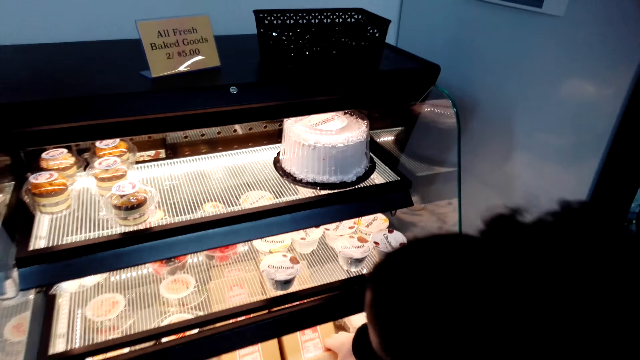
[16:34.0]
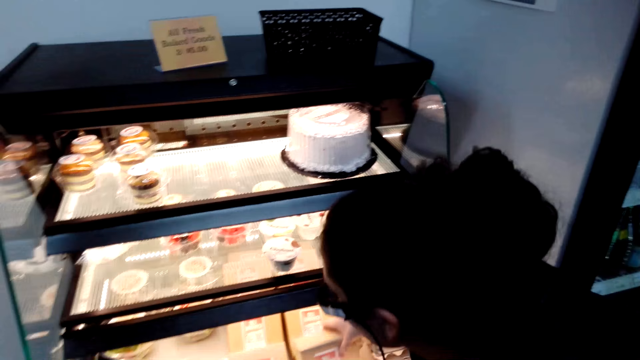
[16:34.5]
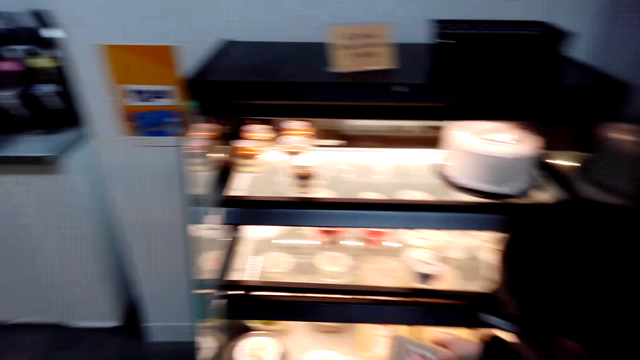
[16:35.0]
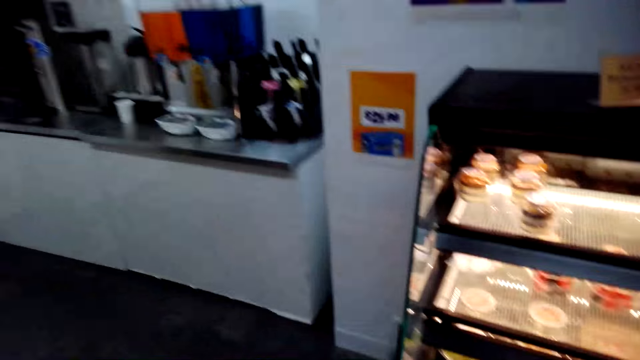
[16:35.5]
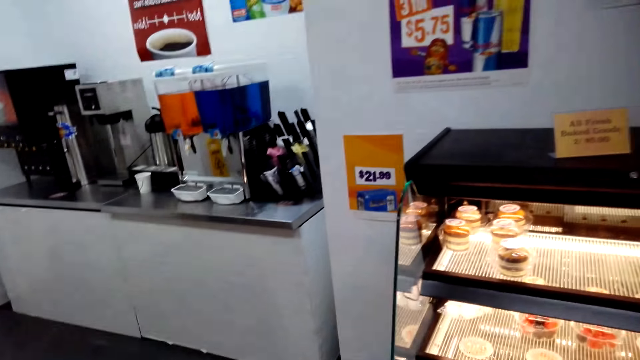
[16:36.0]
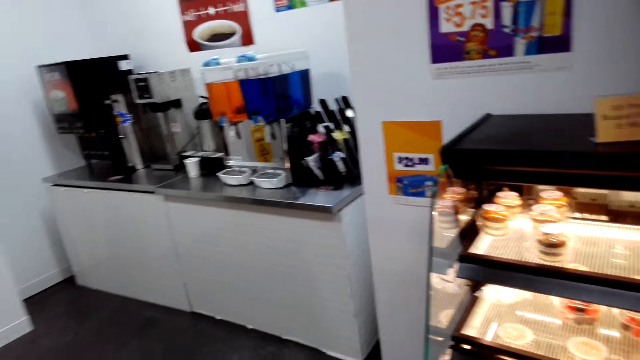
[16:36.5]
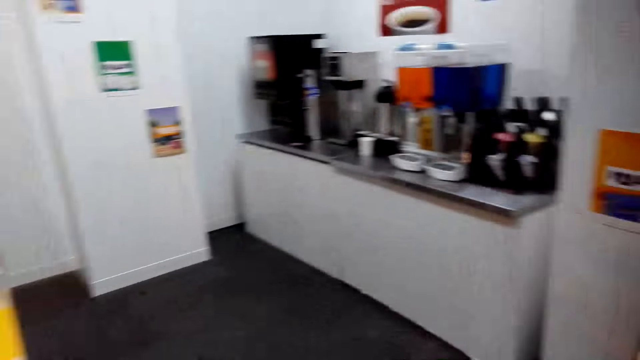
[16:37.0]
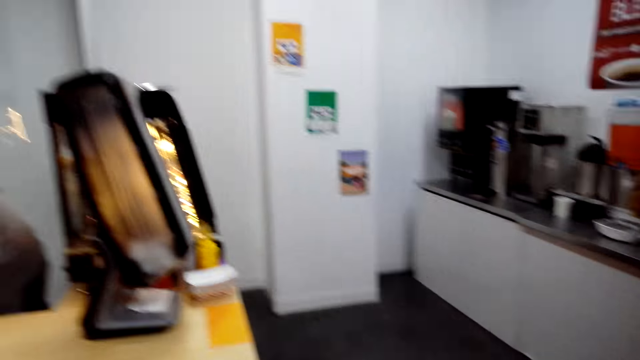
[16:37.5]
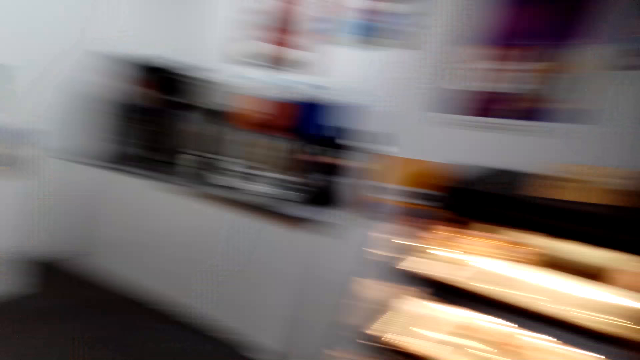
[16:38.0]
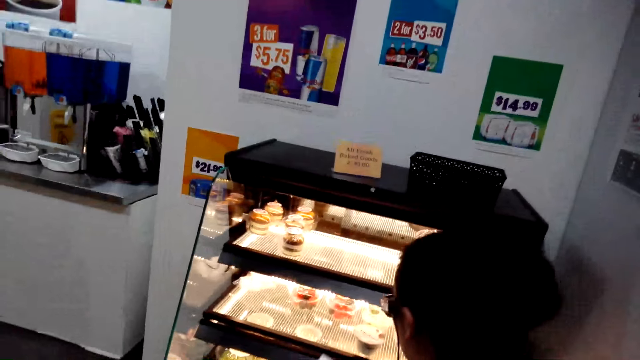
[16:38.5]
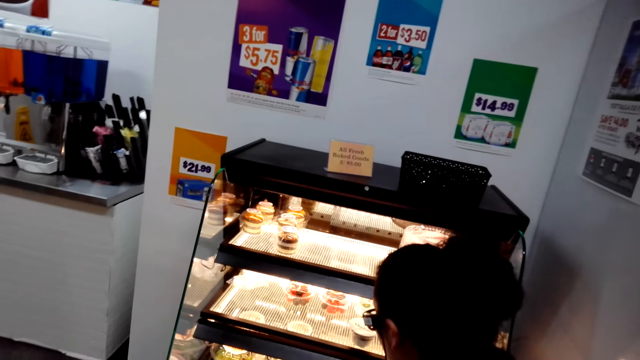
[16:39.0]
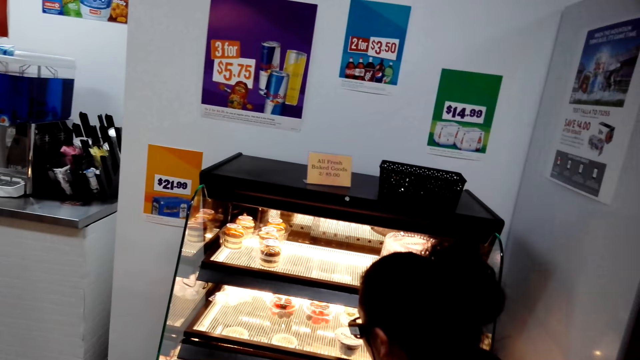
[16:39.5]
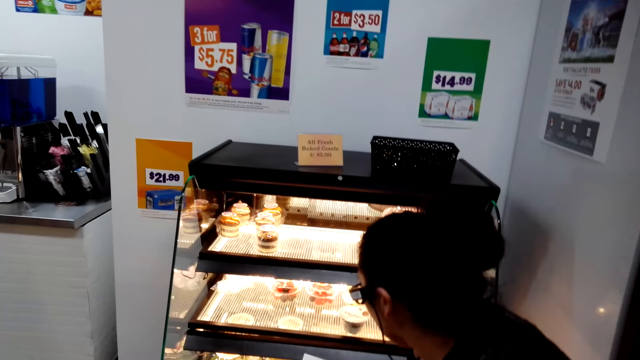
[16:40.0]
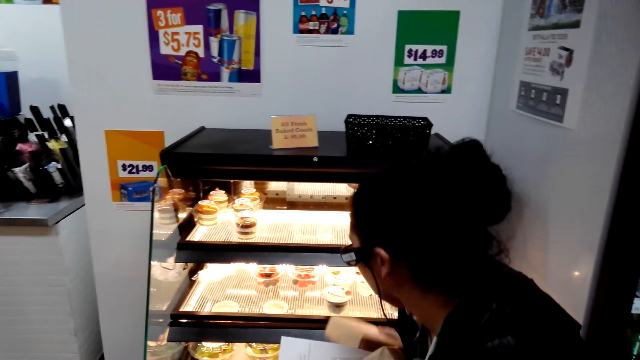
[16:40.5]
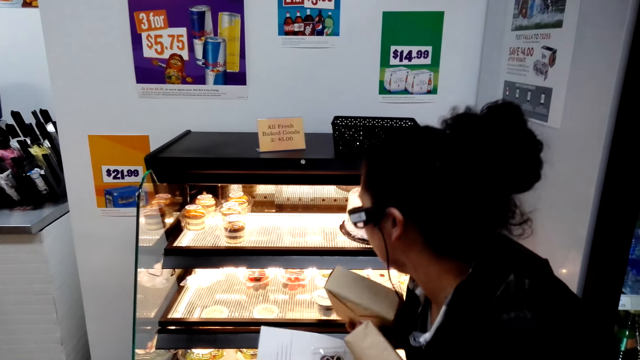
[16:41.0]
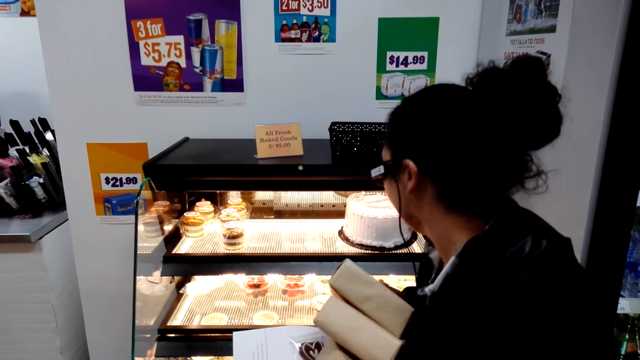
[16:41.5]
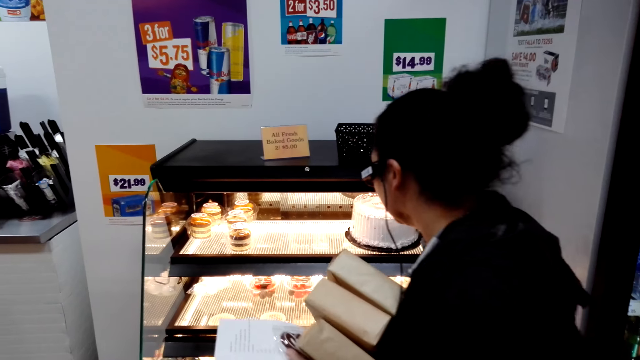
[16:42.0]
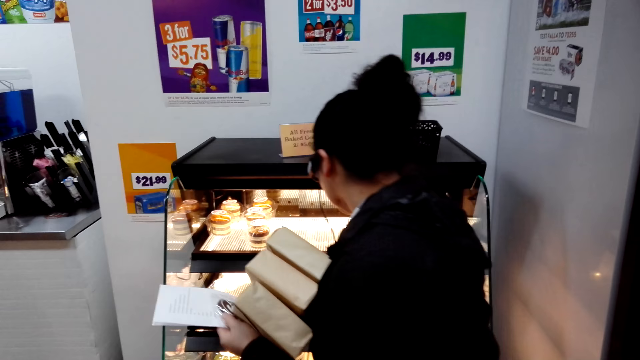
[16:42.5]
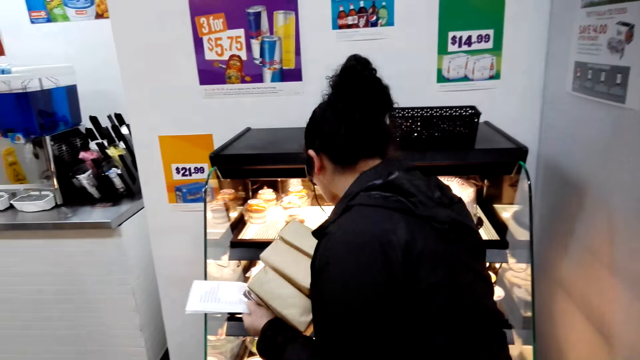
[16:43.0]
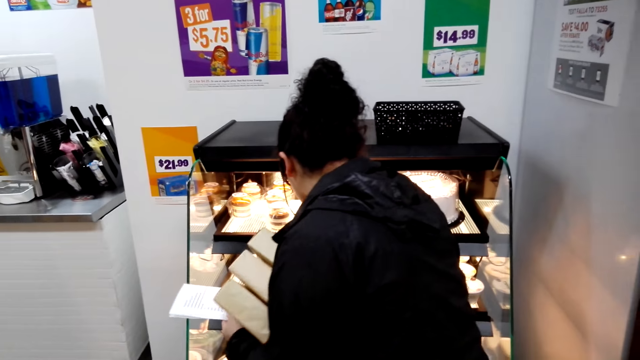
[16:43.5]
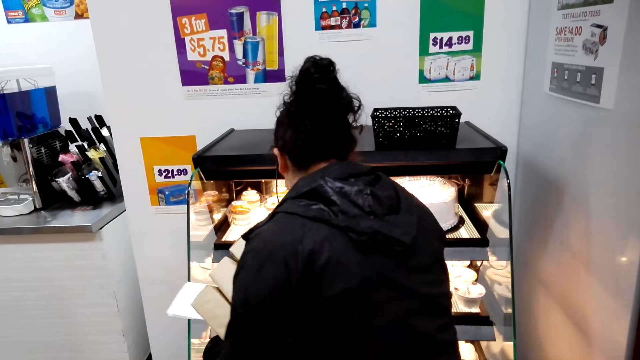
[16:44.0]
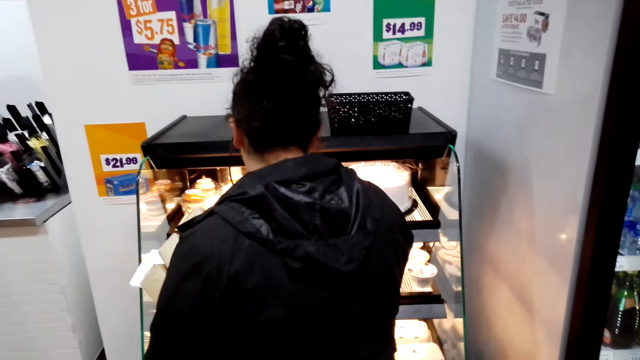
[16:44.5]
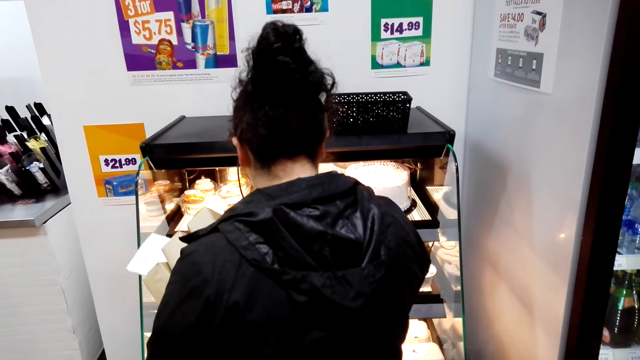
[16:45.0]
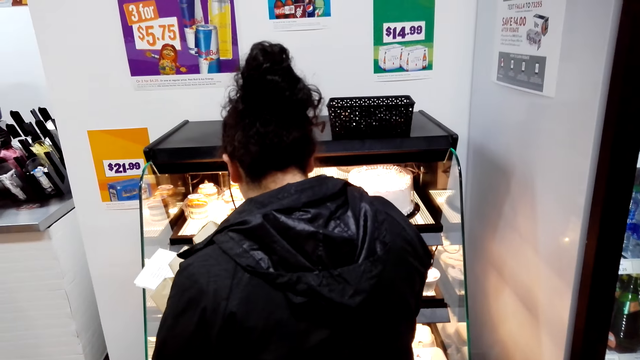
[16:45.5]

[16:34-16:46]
The woman takes the box or cake from the stand. She looks around. The camera wearer looks around. The woman stares at the cake. The camera wearer stares at the cake. They interact with the woman.

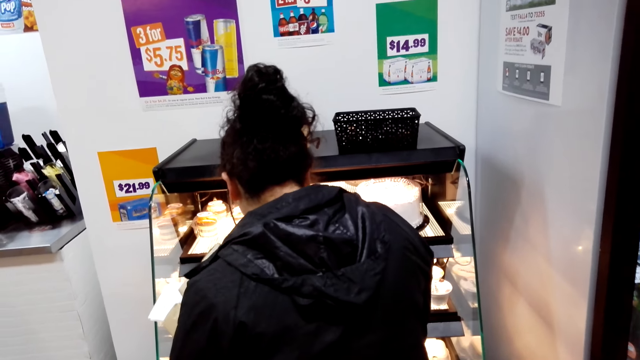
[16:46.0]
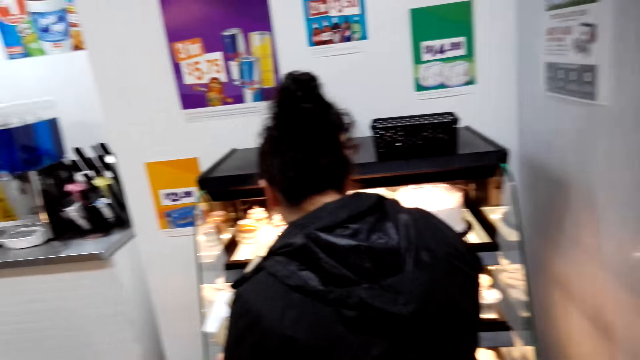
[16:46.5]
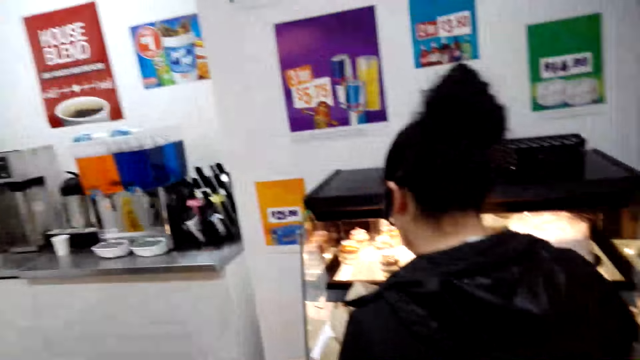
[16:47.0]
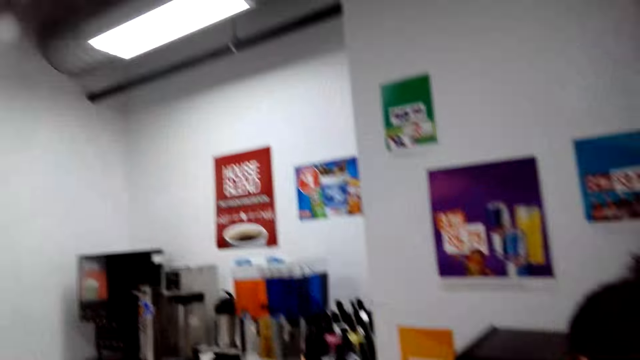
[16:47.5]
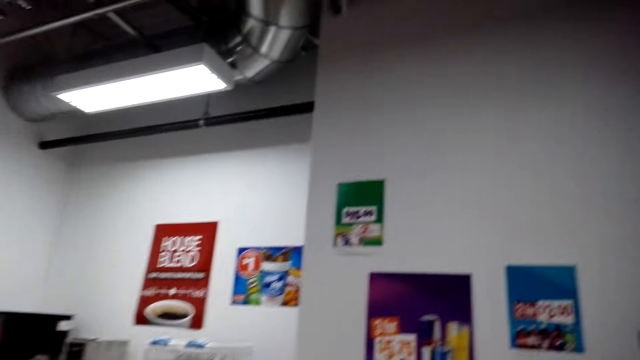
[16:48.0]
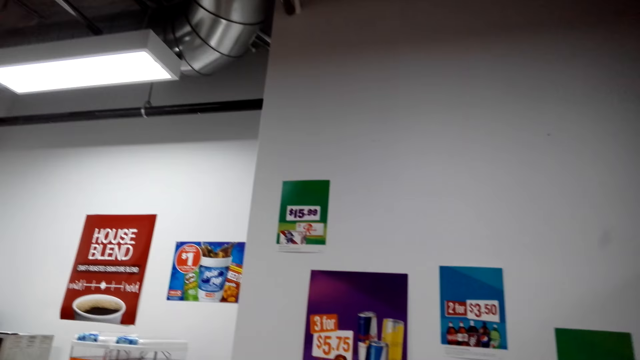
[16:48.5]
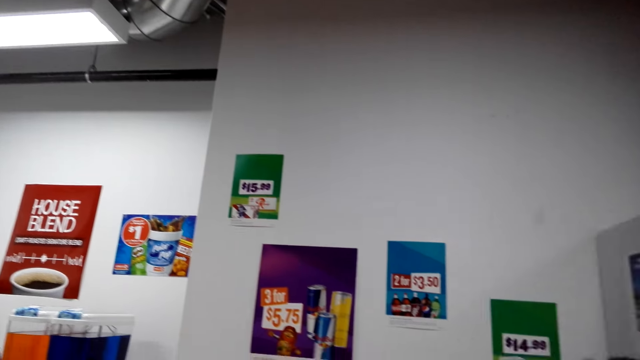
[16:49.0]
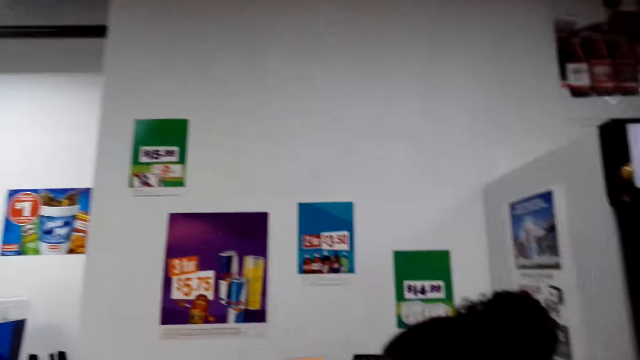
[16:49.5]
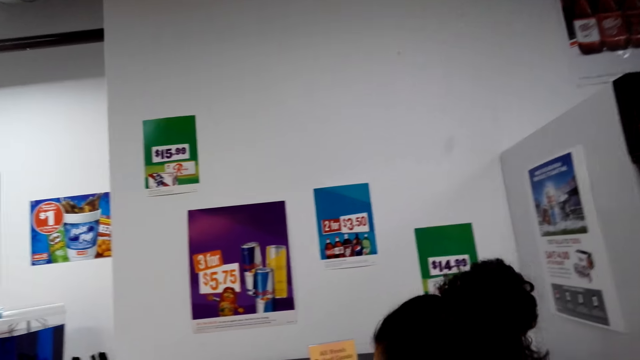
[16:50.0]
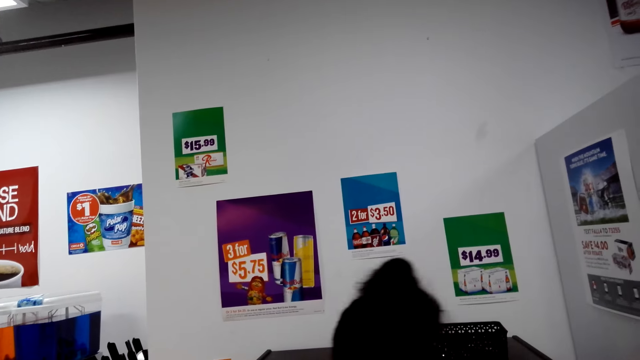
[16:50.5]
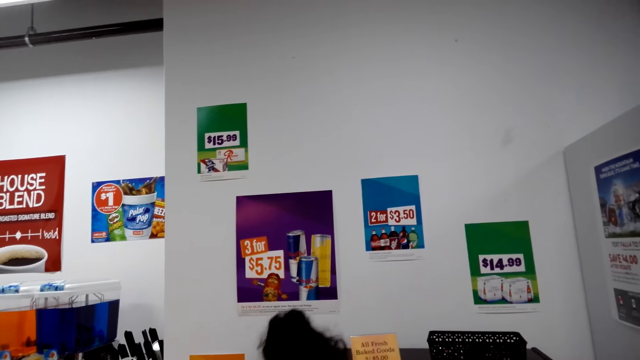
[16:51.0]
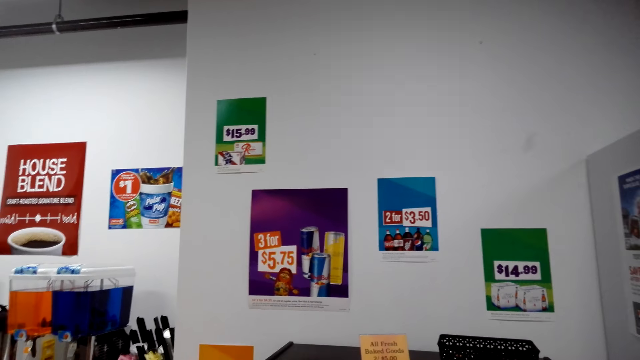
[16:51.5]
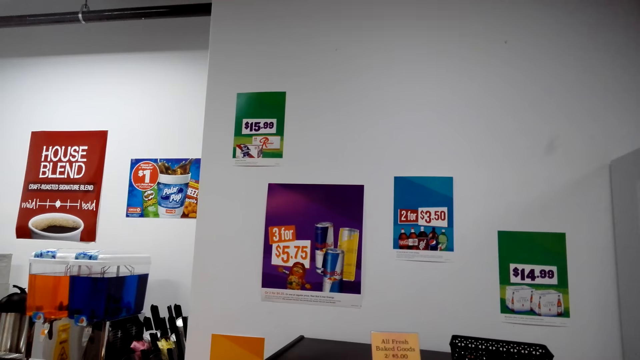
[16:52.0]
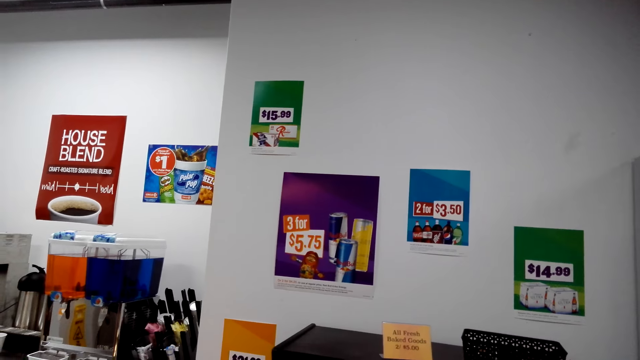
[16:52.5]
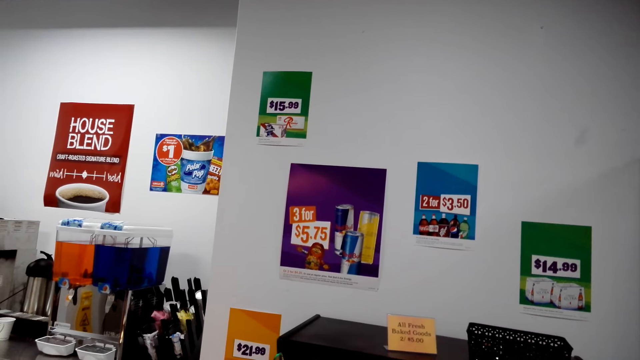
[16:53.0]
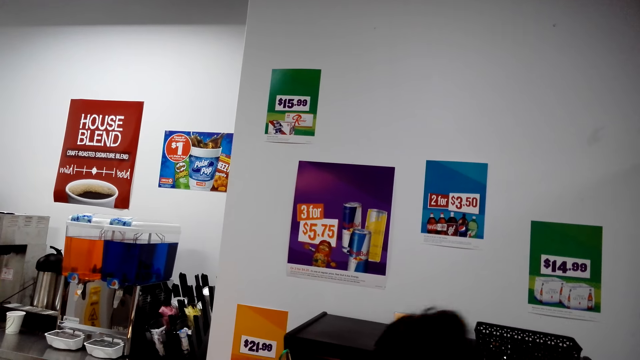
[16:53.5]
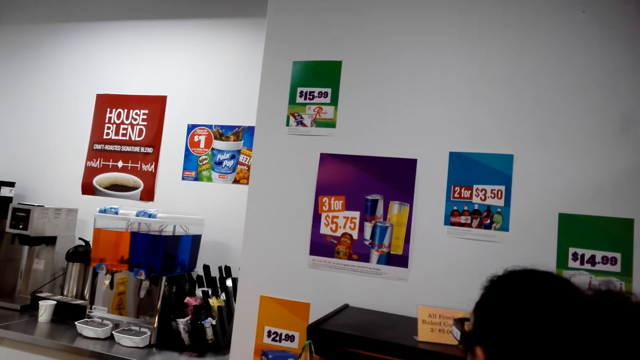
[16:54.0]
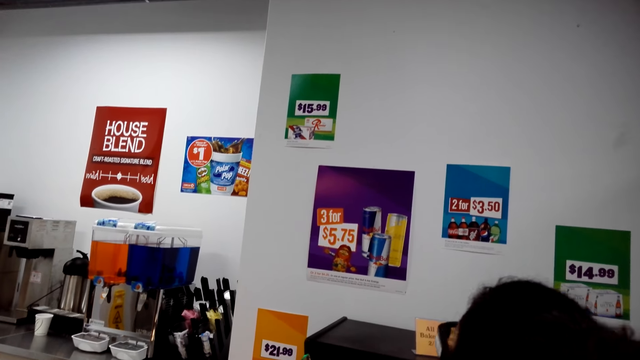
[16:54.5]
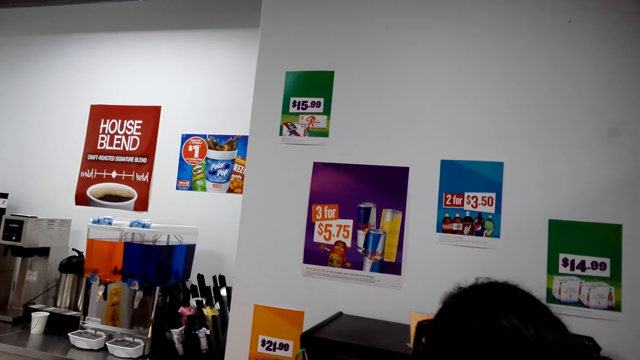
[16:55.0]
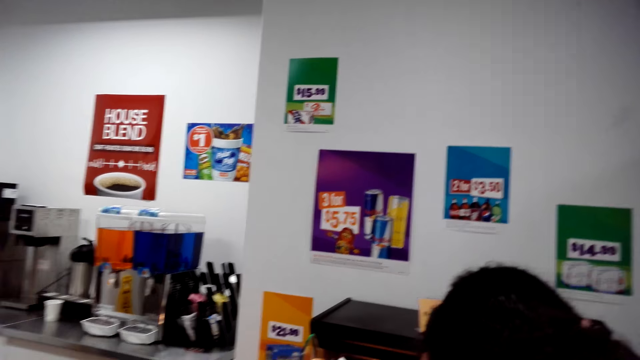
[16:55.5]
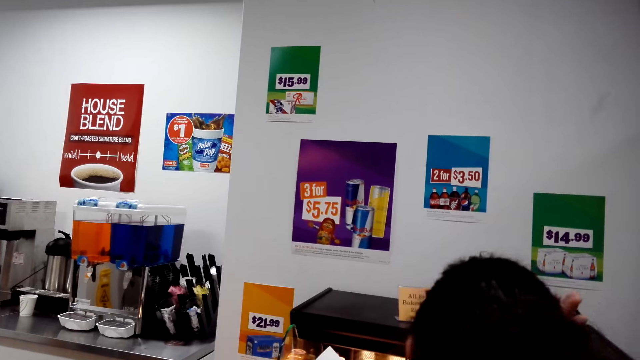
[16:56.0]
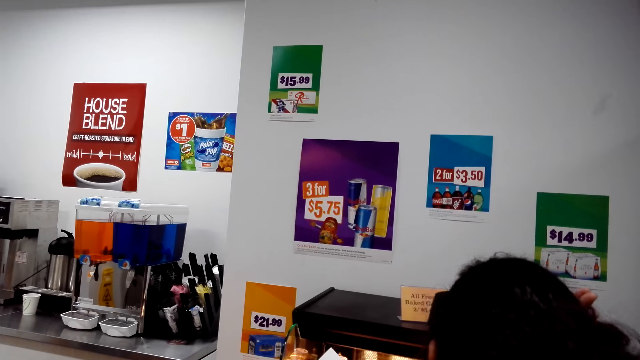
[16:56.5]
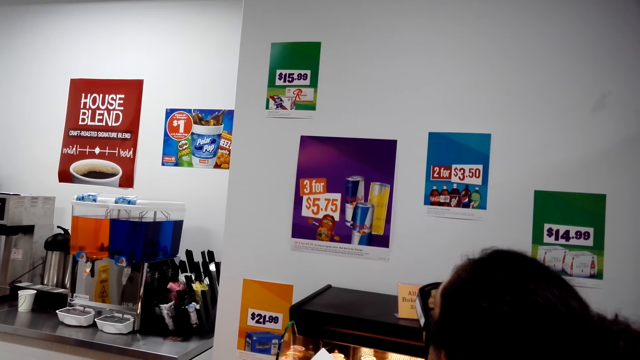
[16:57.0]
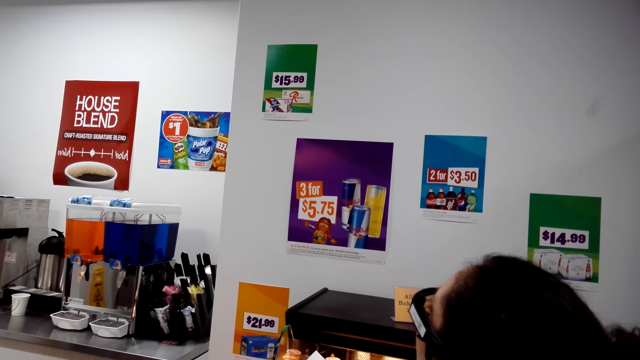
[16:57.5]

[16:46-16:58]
The camera wearer looks at the posters on the wall. The woman stares at the wall.
